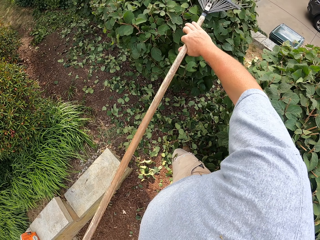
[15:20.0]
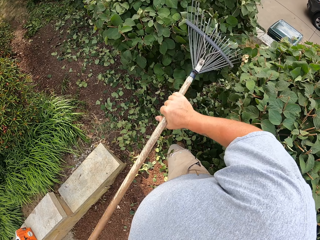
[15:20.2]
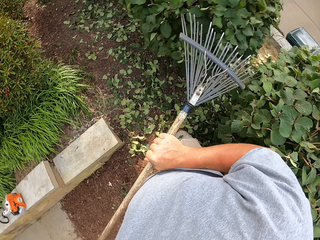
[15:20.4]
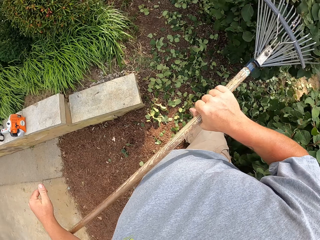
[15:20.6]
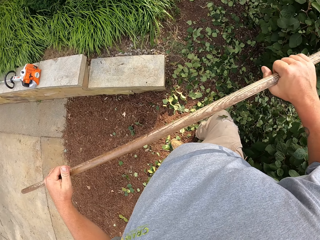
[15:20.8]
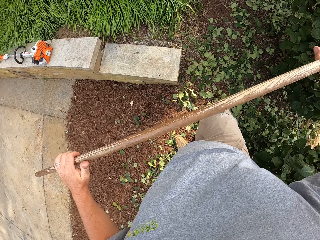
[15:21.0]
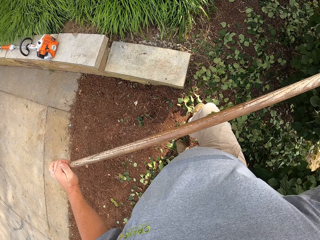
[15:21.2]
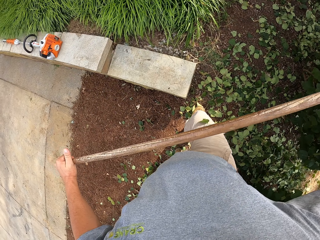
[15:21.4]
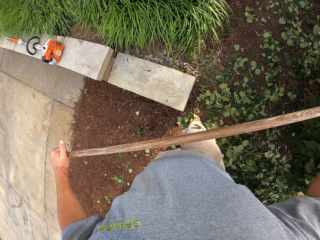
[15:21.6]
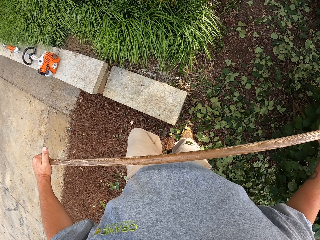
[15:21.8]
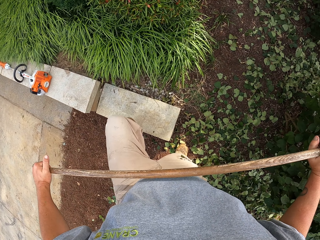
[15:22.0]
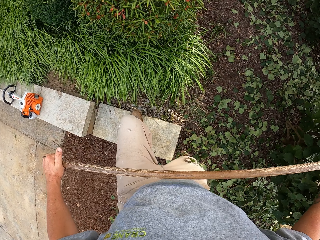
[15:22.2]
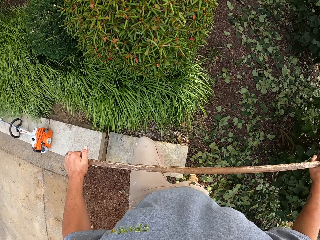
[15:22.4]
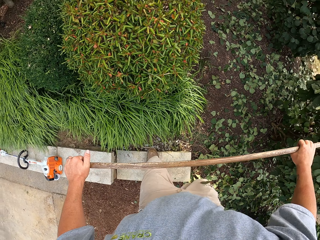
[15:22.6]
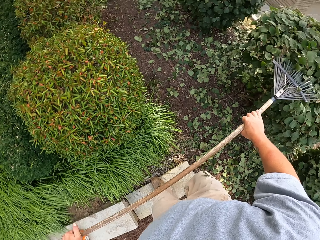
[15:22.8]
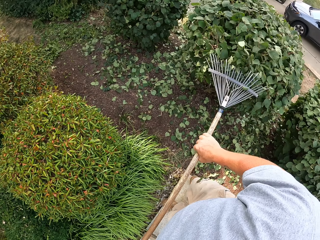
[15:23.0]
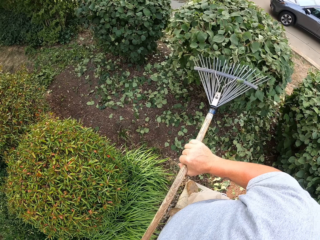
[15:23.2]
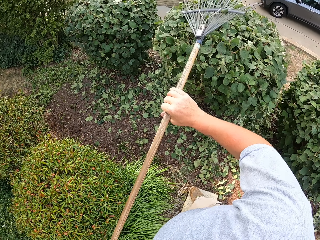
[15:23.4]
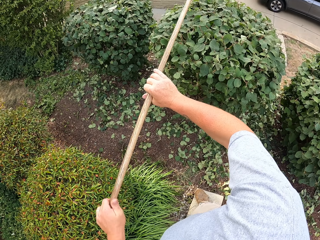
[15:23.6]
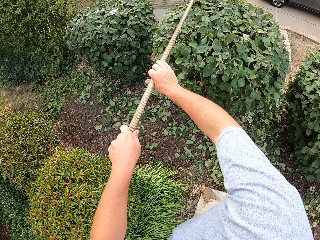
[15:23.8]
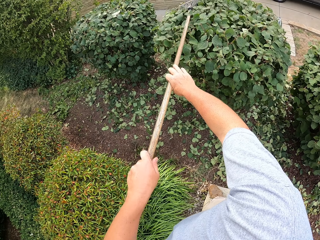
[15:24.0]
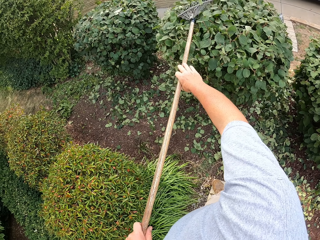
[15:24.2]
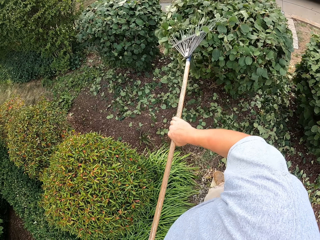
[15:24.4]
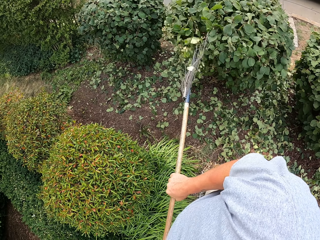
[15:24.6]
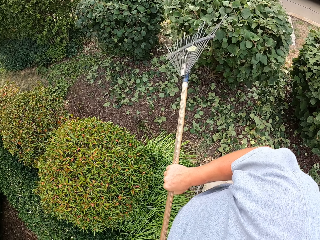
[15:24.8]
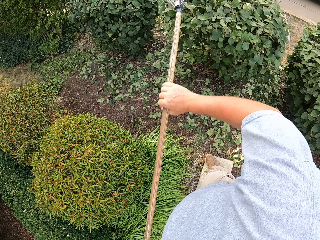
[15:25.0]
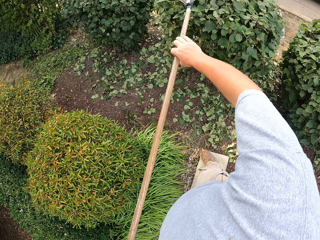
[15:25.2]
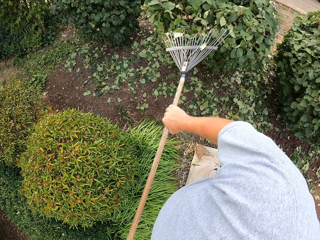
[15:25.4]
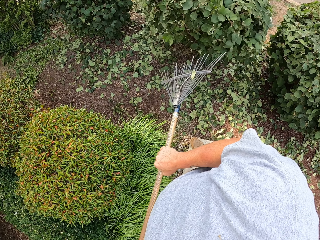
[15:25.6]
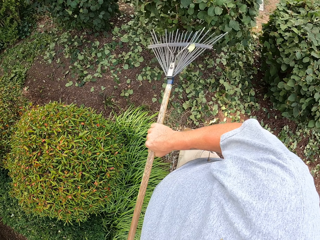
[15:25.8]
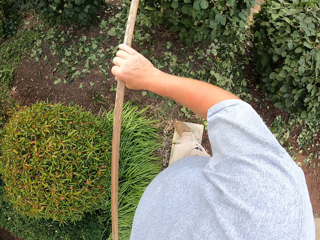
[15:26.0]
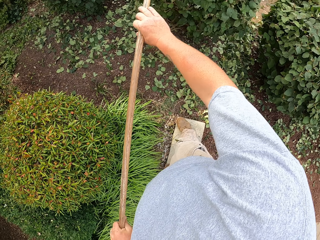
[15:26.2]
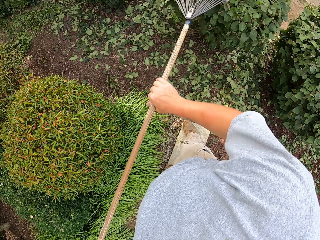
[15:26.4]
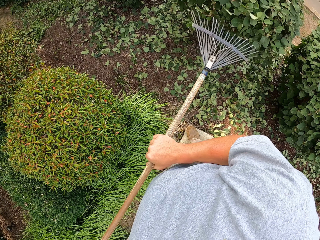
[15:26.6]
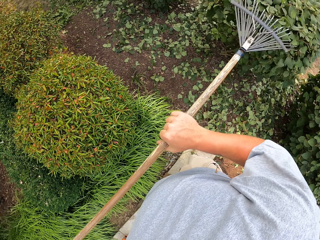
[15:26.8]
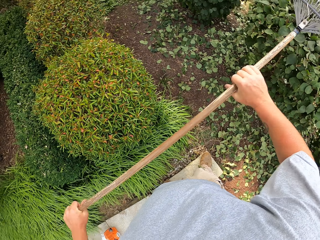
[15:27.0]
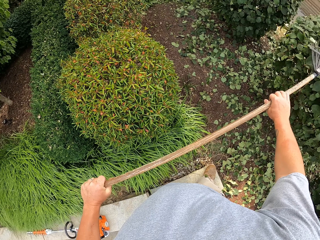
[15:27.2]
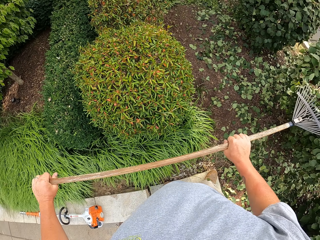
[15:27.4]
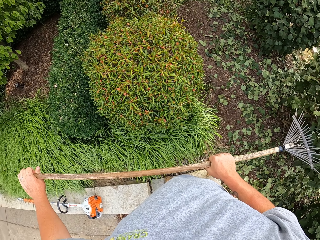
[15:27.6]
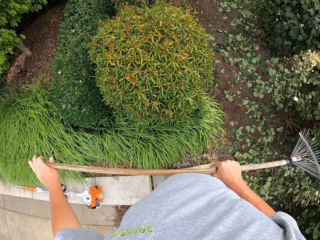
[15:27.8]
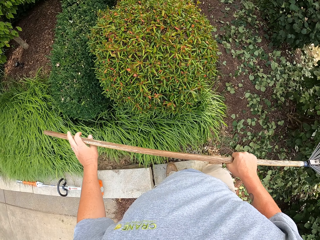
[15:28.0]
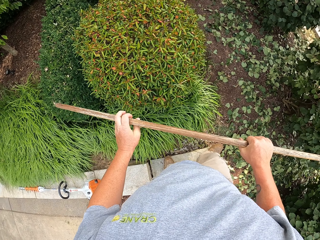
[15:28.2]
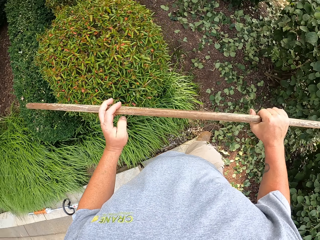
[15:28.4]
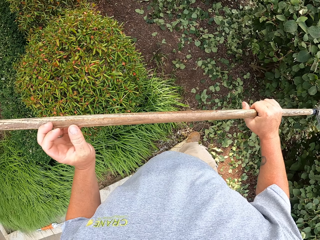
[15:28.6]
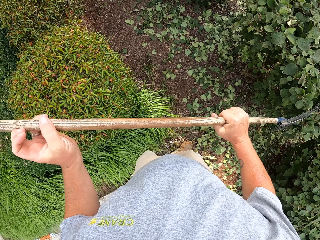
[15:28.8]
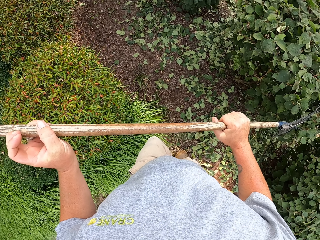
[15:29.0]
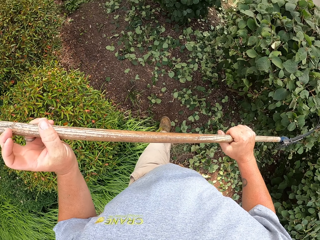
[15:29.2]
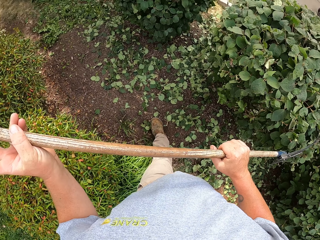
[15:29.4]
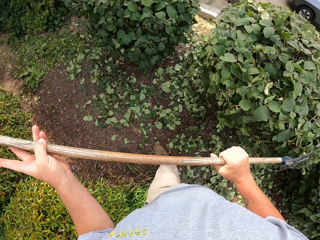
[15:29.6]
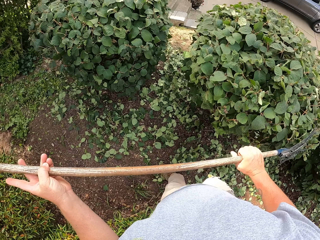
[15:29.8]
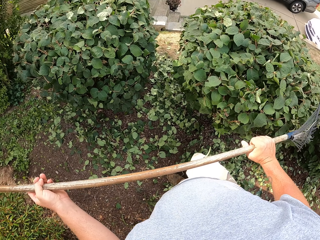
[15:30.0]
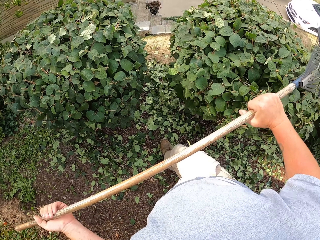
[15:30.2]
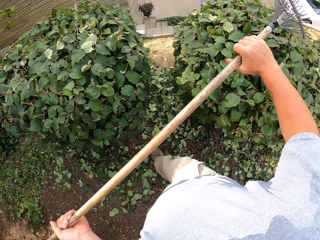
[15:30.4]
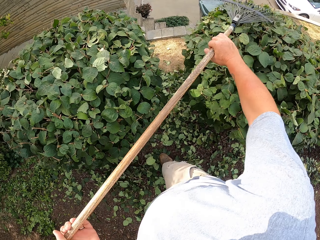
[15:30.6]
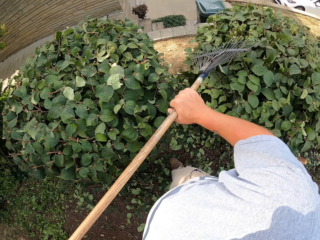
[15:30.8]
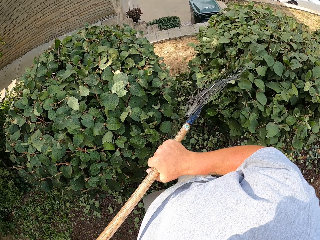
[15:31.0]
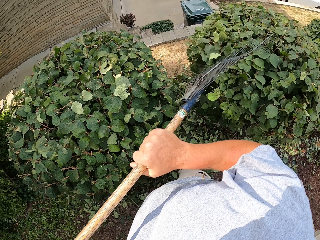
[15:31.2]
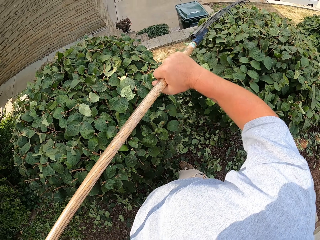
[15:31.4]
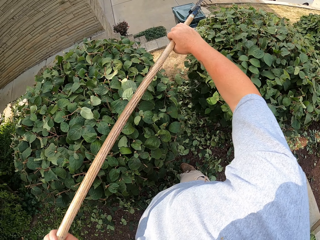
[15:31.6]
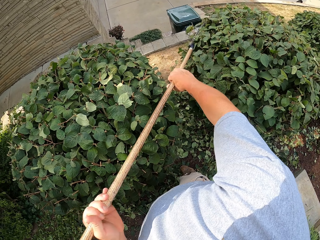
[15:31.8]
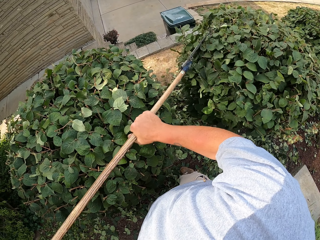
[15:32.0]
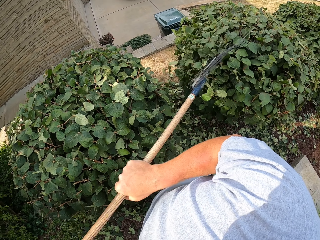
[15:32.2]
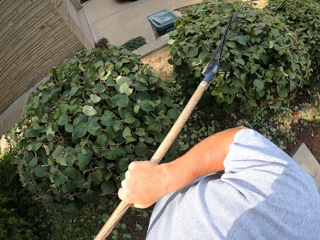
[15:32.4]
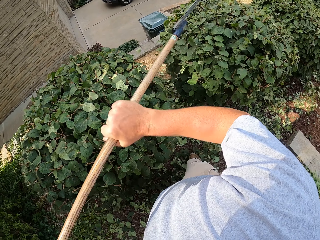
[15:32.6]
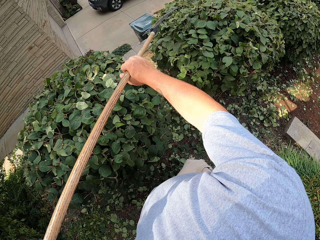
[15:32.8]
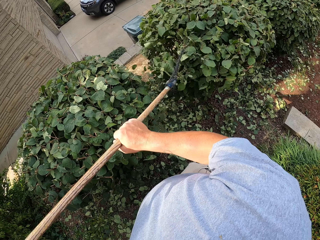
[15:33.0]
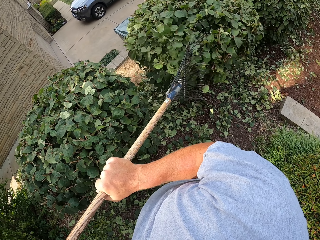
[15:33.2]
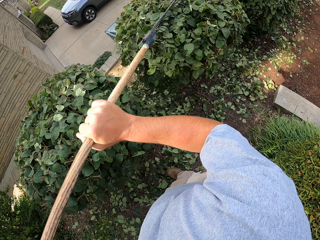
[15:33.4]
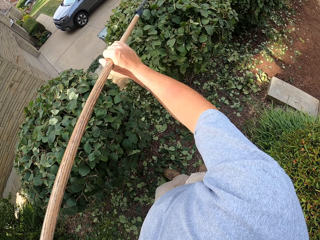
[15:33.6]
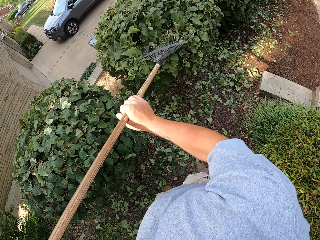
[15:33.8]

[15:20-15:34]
The camera wearer steps on a stone. They remove the leaves with the rake. They walk around the garden. They remove the leaves with the rake.

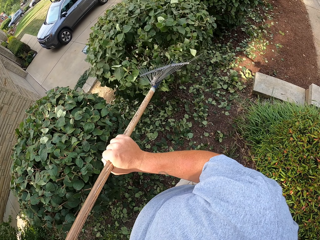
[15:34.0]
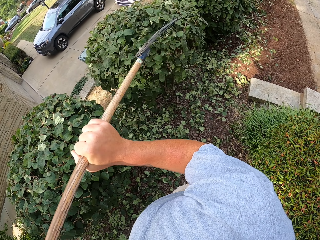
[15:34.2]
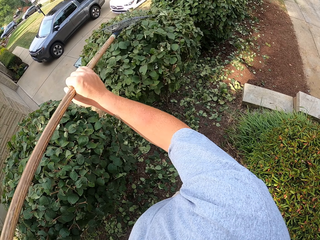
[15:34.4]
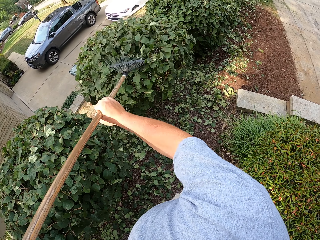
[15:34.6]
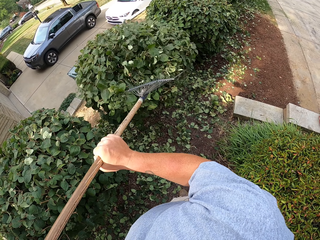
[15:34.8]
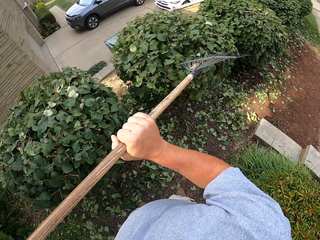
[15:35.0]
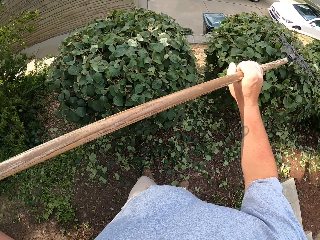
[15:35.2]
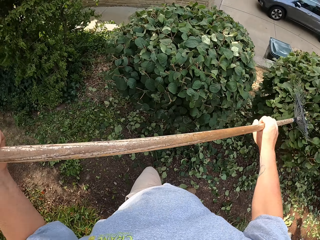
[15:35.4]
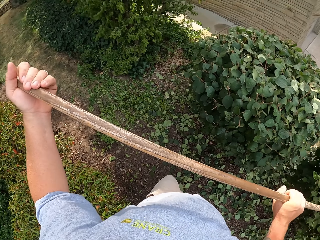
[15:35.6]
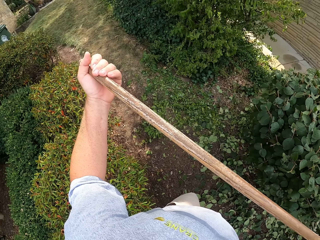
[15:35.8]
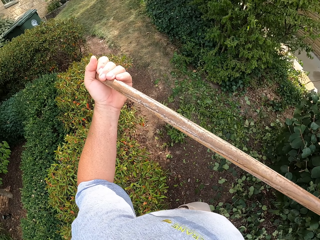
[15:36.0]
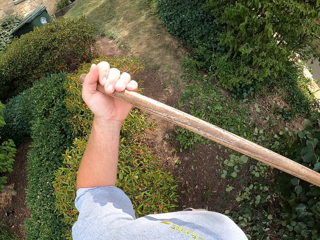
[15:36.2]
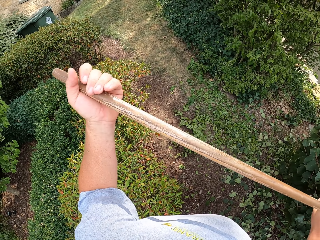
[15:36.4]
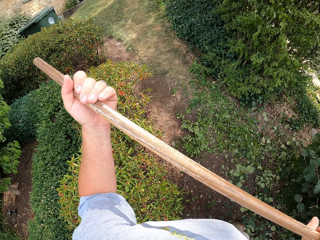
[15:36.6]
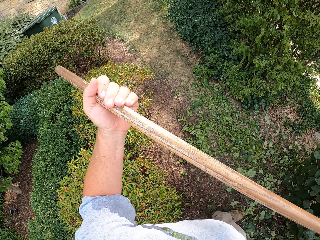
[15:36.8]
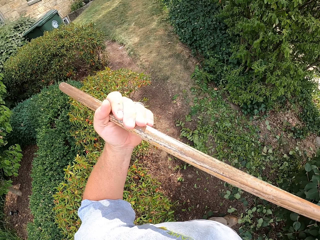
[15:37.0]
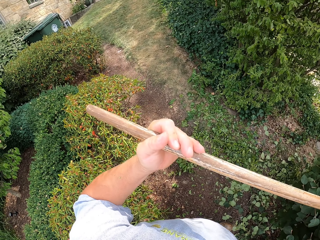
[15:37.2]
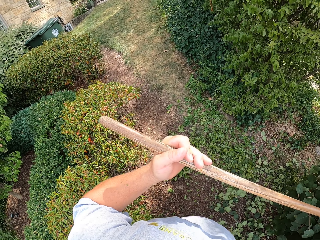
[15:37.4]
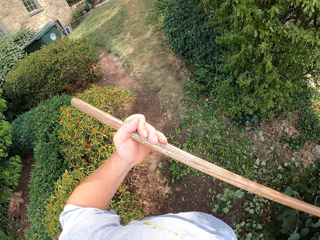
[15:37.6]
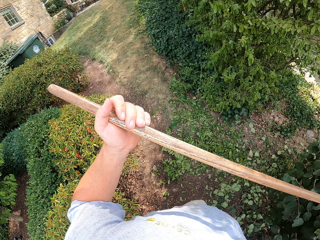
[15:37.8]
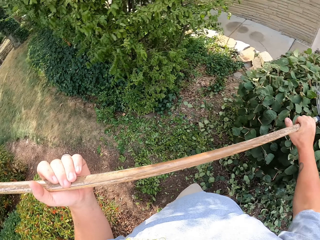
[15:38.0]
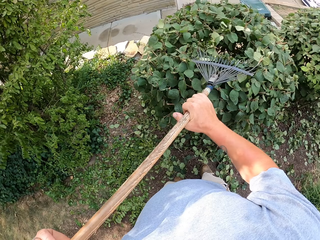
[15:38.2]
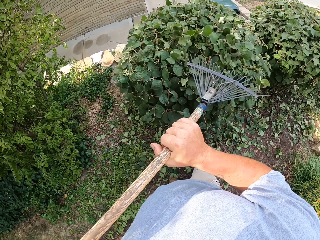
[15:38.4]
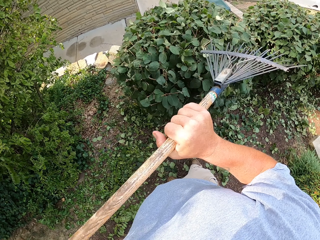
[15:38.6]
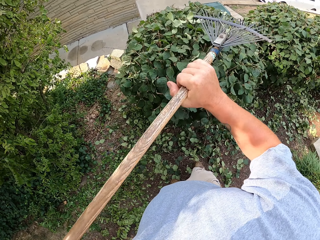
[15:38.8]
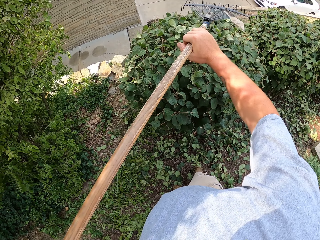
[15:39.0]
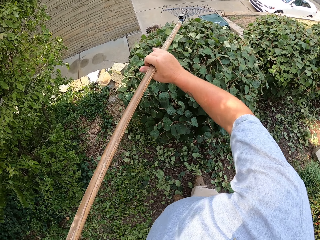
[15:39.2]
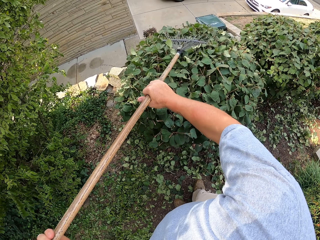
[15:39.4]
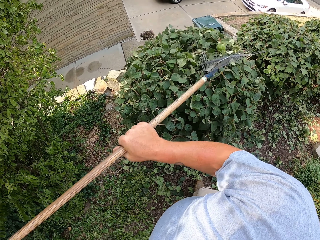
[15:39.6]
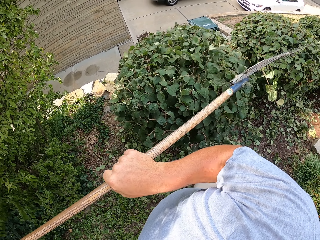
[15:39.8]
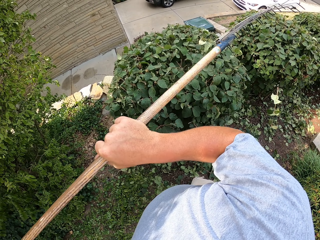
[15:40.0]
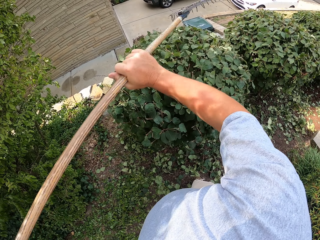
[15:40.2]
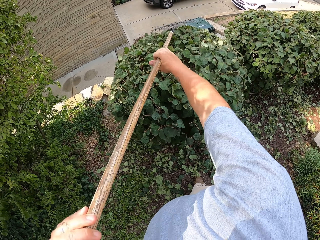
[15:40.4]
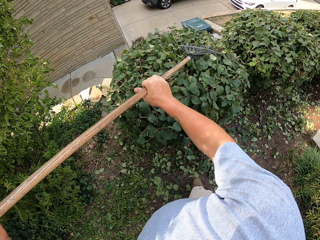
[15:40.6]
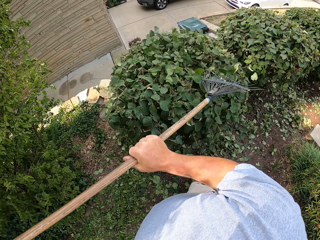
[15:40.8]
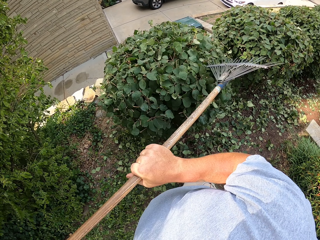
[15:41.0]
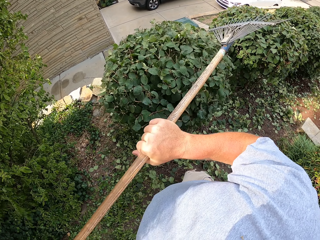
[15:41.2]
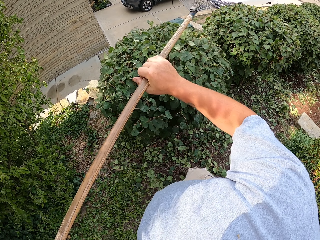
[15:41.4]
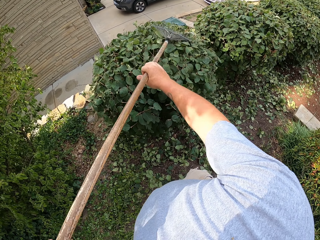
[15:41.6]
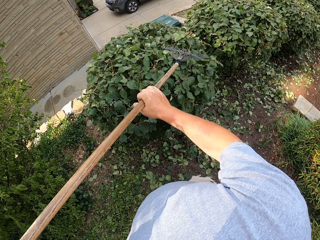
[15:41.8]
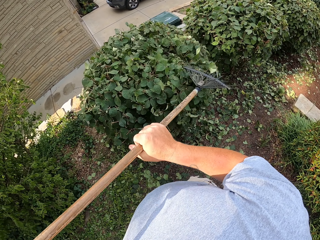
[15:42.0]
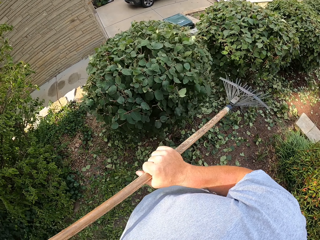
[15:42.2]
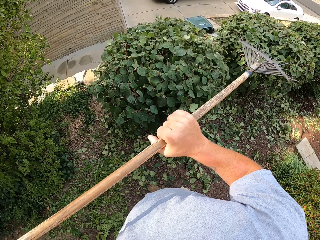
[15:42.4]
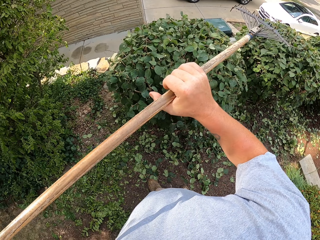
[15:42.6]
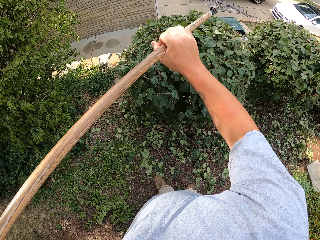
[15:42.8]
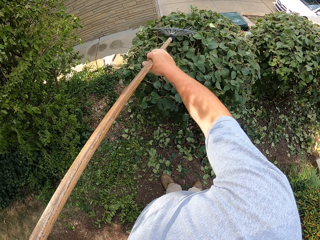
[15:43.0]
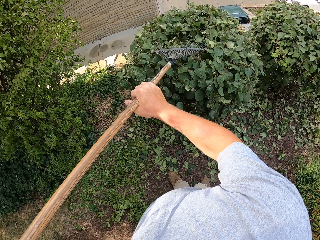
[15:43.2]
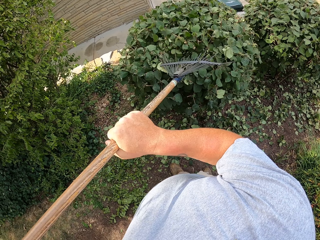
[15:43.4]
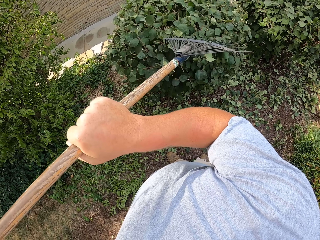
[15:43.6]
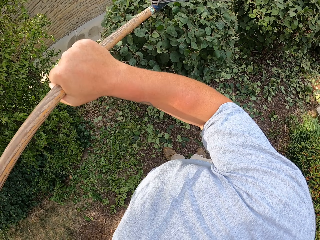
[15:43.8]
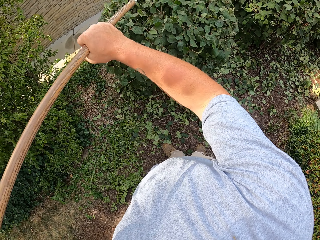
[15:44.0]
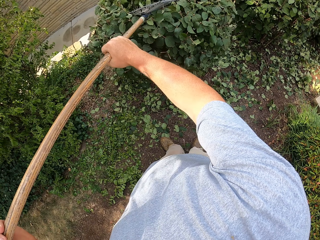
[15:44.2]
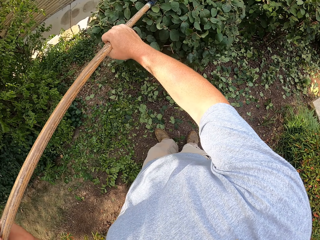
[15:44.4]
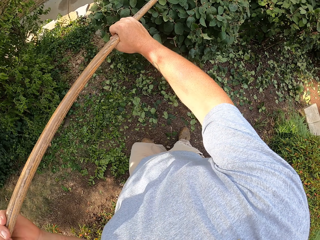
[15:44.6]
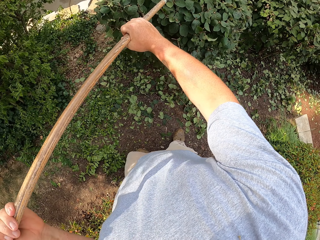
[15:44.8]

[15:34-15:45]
The camera wearer looks around. They turn around. They remove the leaves with the rake.
